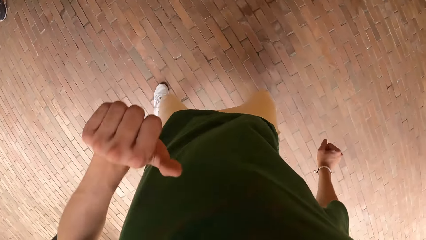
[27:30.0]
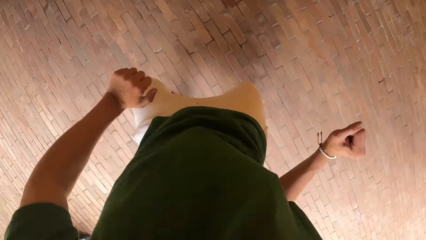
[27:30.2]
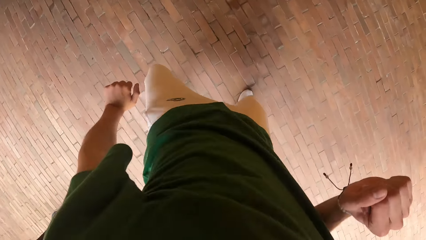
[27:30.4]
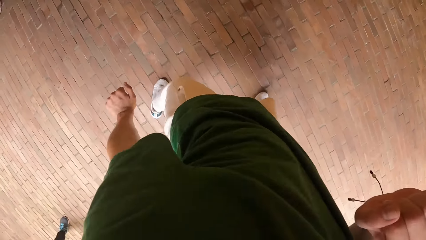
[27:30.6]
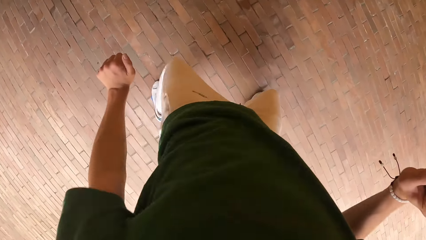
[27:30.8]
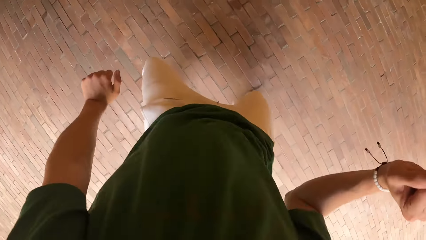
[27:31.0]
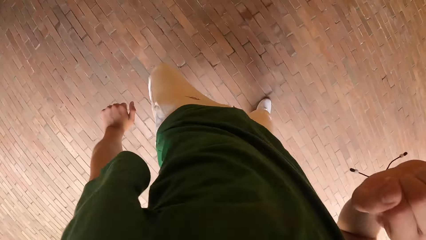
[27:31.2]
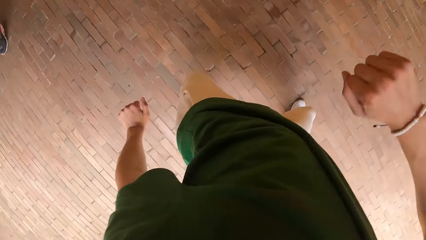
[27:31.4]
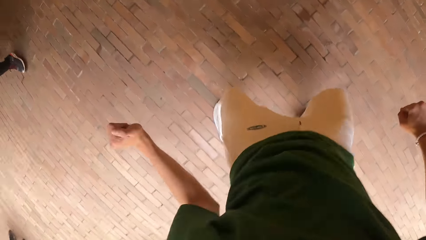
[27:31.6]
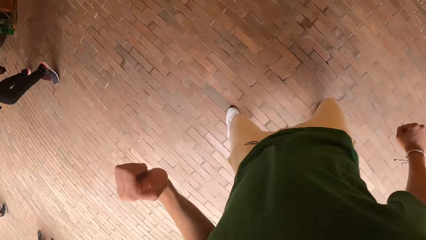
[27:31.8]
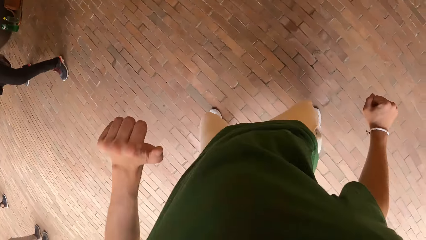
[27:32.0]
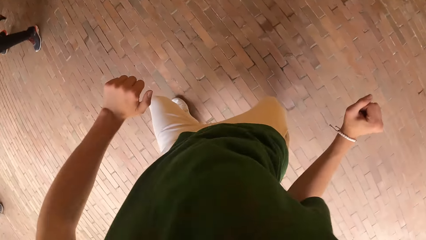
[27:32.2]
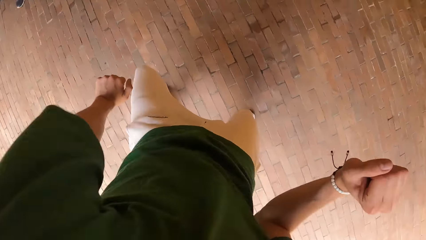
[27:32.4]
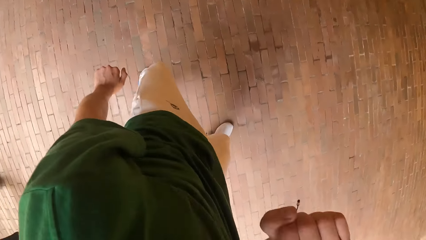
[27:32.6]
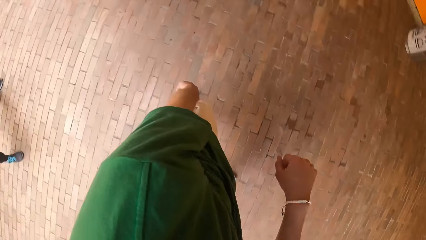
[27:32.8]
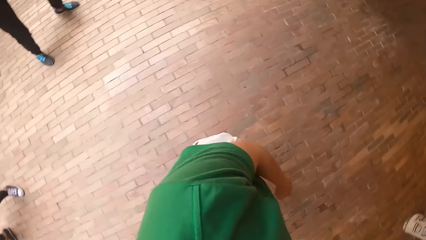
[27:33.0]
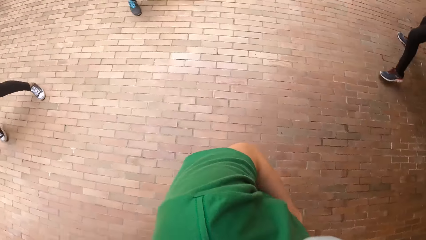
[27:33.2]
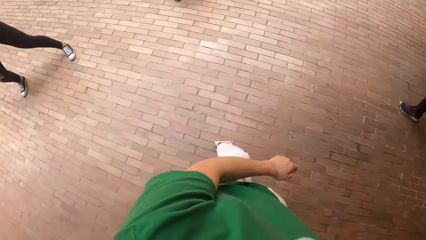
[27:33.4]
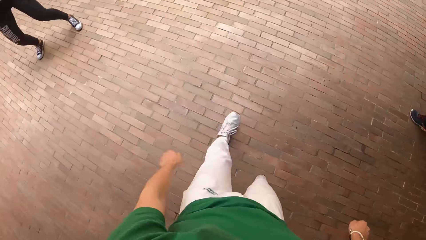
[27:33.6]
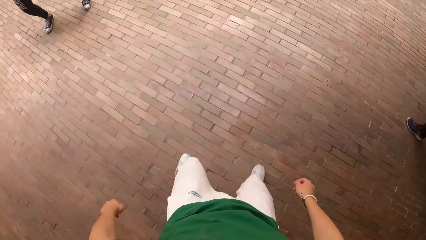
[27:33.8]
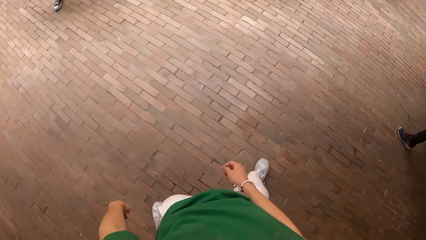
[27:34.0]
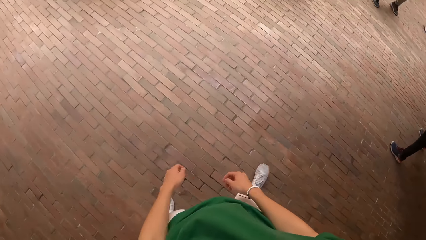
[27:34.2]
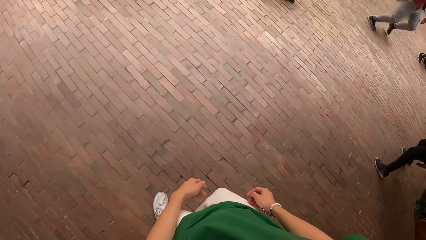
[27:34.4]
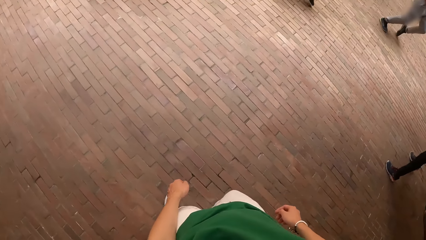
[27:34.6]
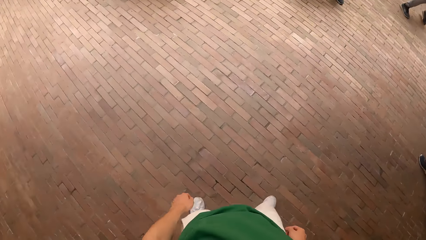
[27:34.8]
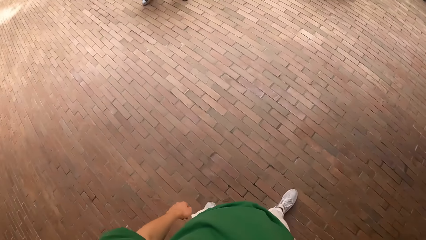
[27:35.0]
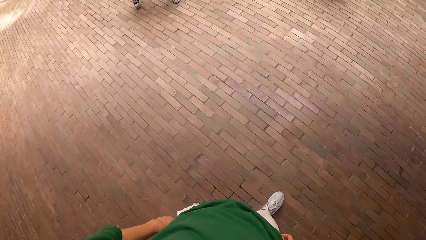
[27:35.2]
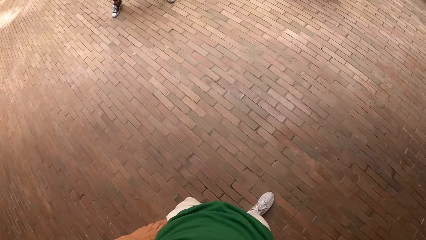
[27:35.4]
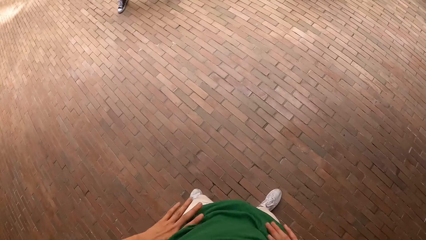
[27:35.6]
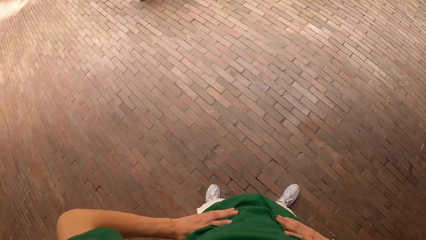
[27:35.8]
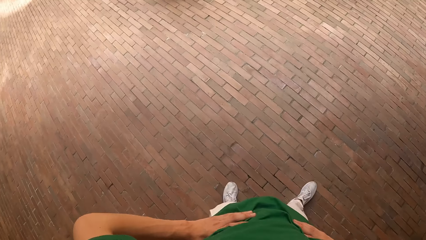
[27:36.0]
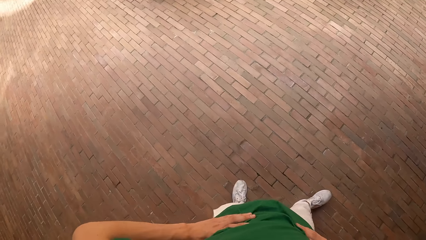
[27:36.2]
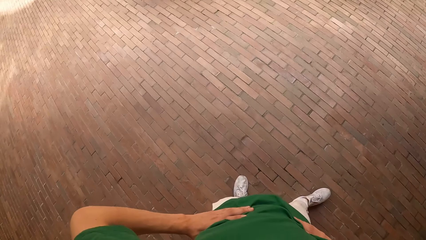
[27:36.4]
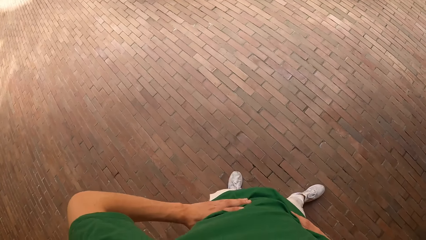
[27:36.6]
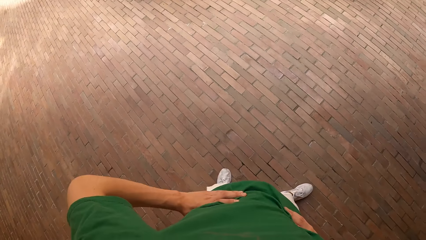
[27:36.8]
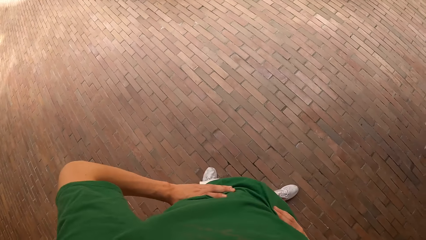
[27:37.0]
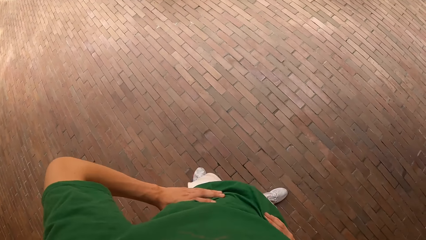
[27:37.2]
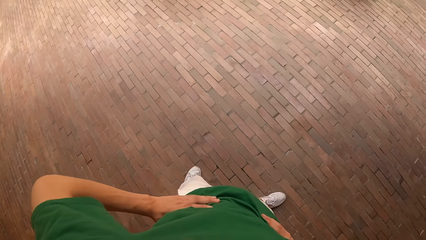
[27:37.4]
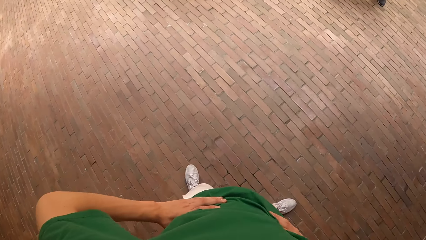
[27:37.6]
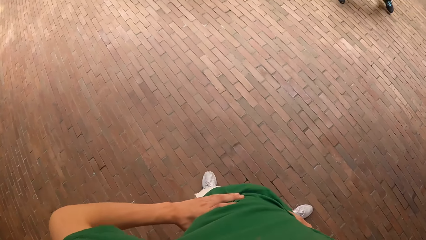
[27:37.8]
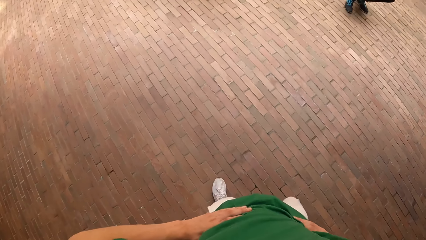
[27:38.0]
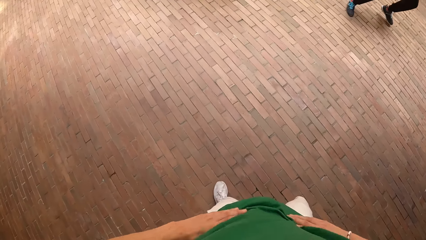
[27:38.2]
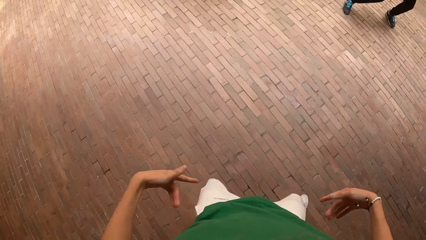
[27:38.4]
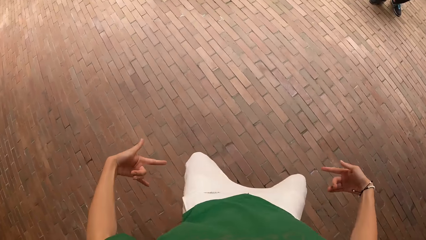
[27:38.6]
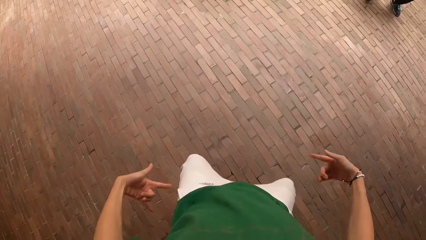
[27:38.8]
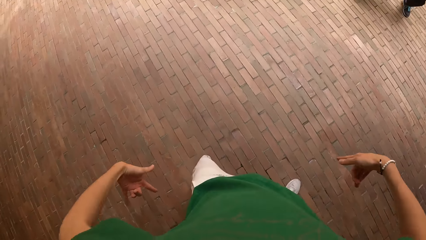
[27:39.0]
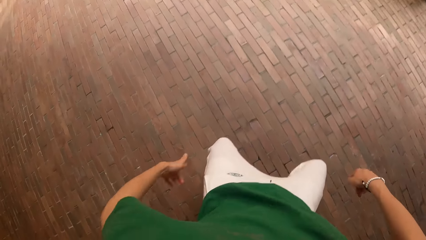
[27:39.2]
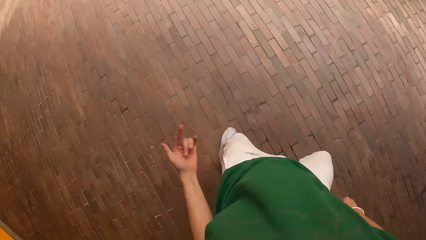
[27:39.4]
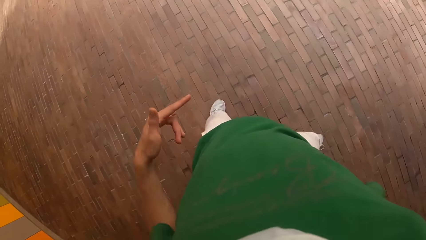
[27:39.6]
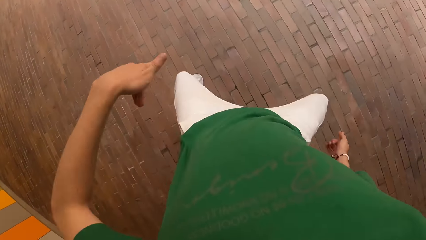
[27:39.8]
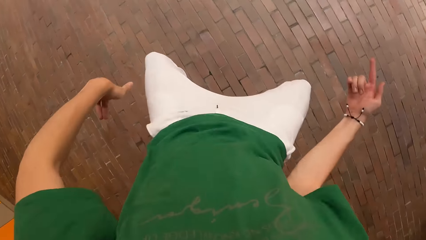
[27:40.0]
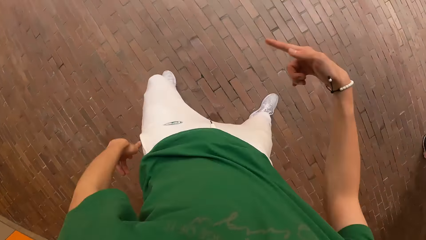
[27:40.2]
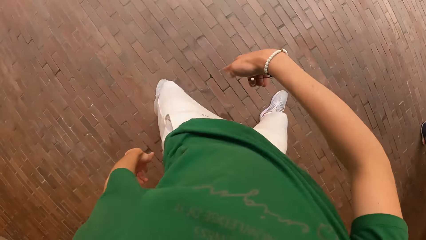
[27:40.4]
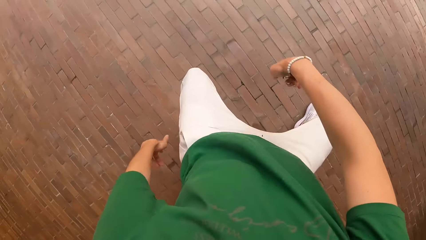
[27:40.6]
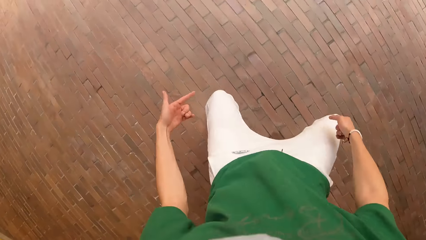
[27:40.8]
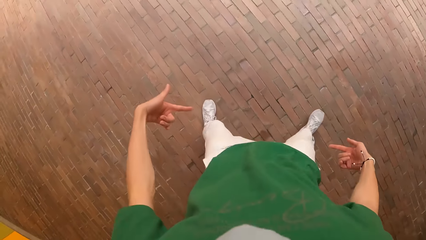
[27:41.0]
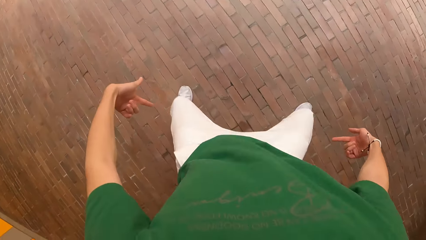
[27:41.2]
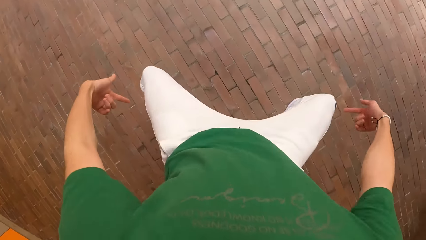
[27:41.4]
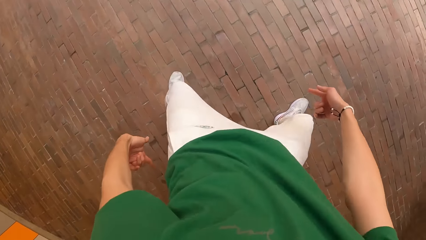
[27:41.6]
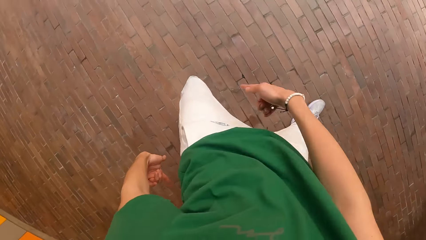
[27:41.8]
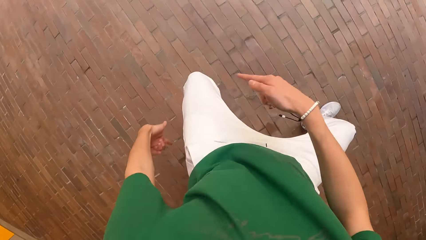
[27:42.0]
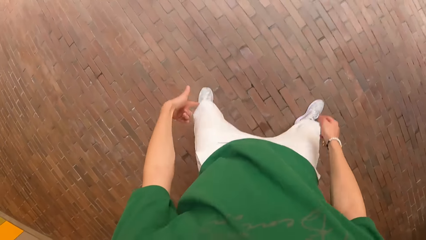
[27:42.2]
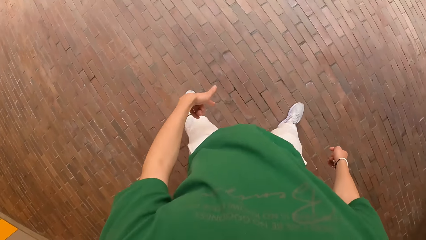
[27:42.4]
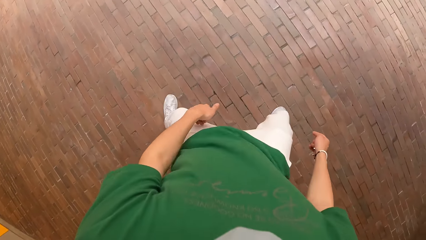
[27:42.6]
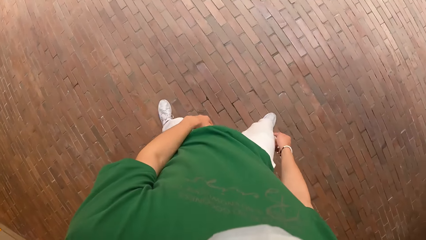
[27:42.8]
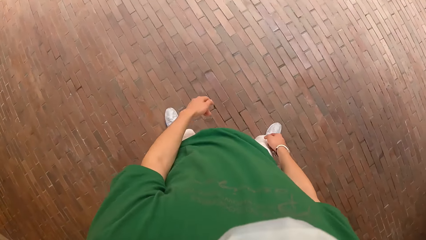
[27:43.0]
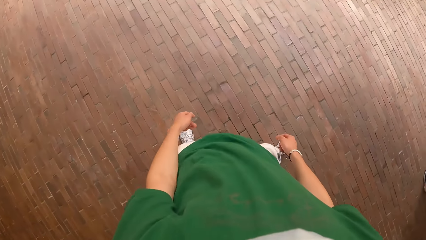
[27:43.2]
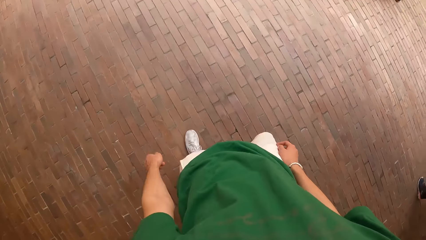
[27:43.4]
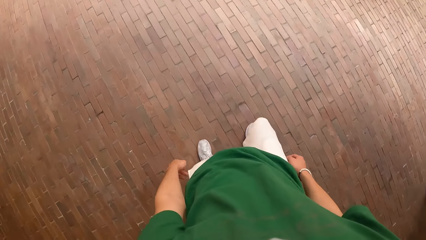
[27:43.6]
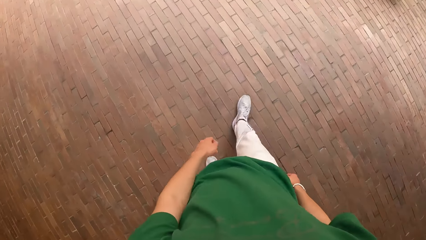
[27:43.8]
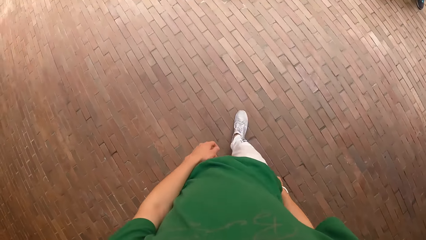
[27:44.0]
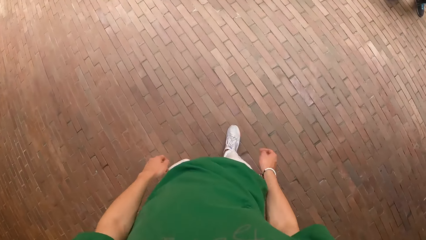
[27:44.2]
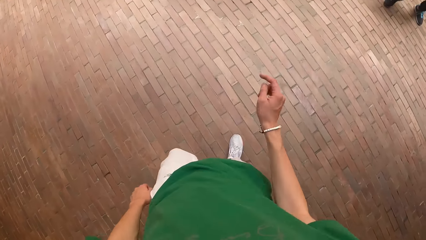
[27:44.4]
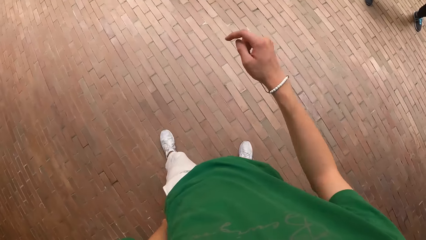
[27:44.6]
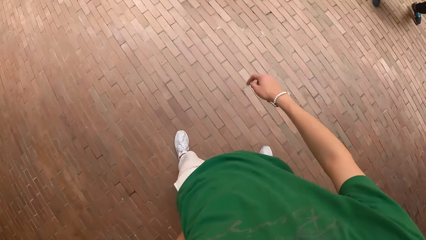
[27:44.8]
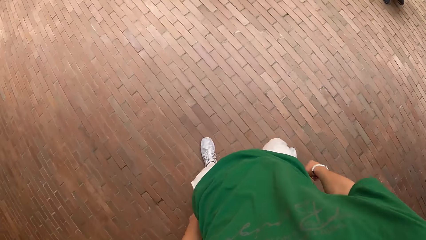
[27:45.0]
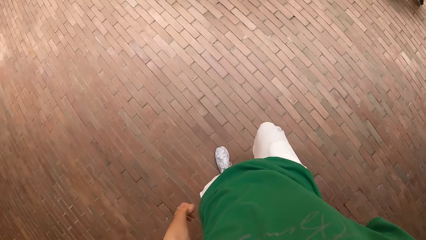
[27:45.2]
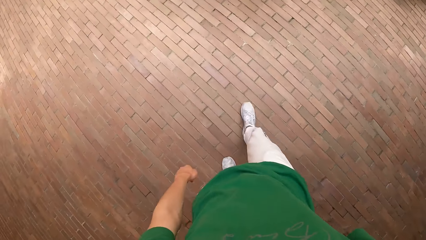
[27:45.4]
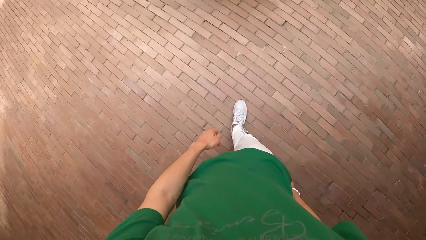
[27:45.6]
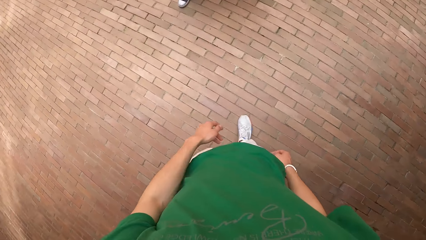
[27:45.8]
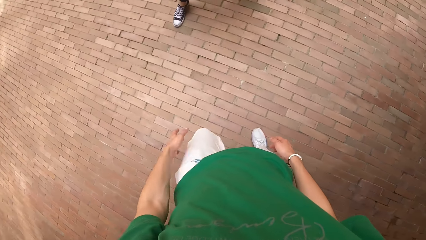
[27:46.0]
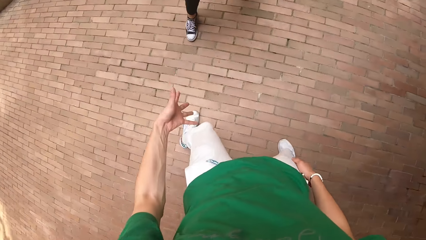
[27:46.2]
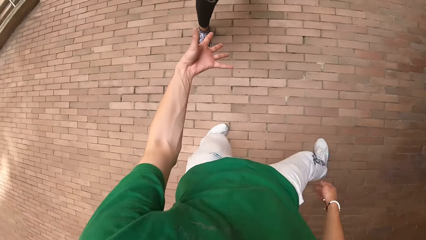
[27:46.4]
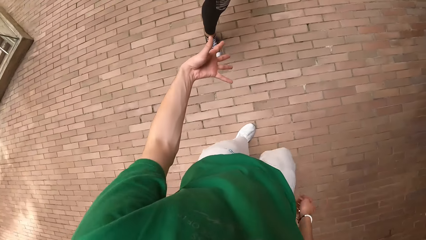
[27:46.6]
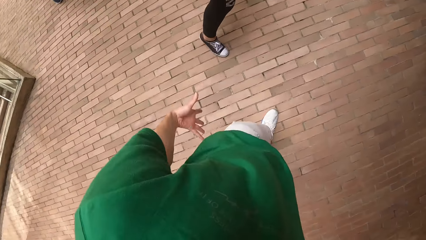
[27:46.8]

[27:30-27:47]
The camera wearer holds his waist with both hands. He stands. He dances. He walks towards a woman.
